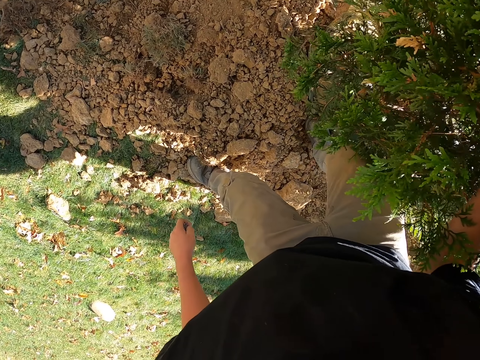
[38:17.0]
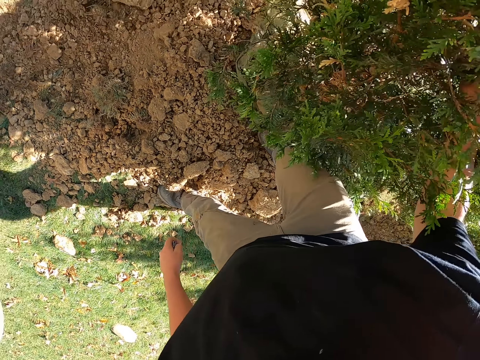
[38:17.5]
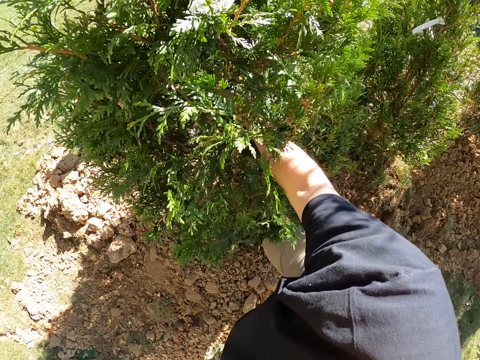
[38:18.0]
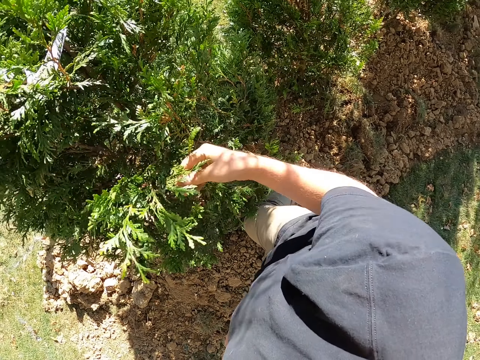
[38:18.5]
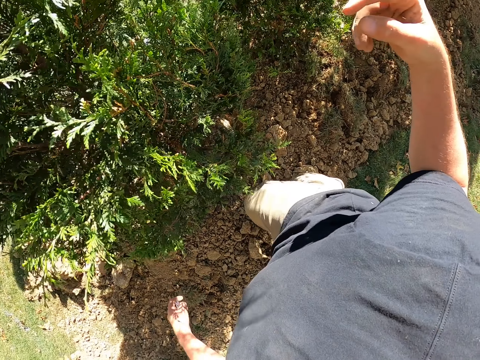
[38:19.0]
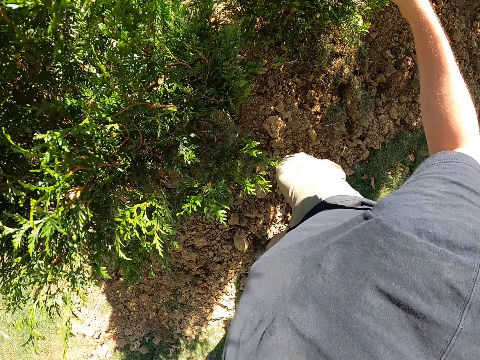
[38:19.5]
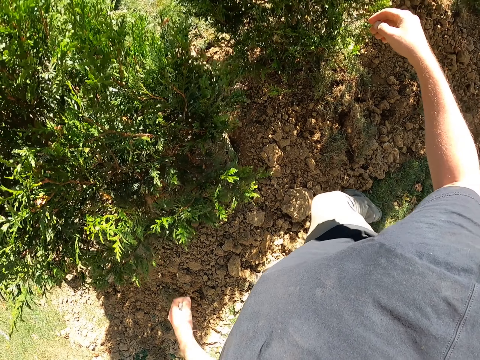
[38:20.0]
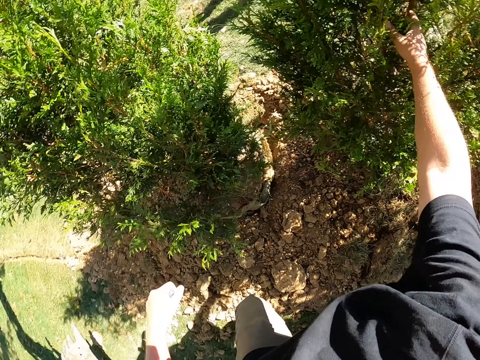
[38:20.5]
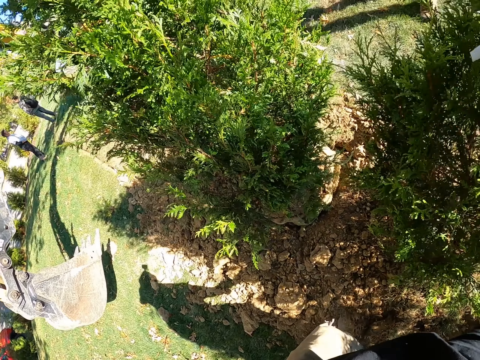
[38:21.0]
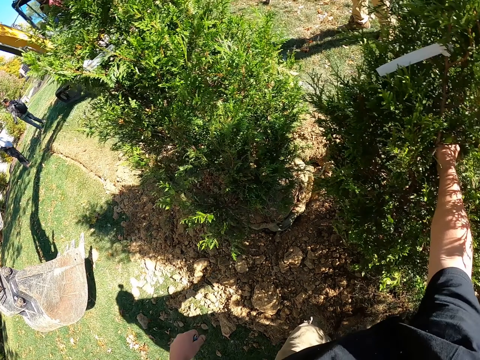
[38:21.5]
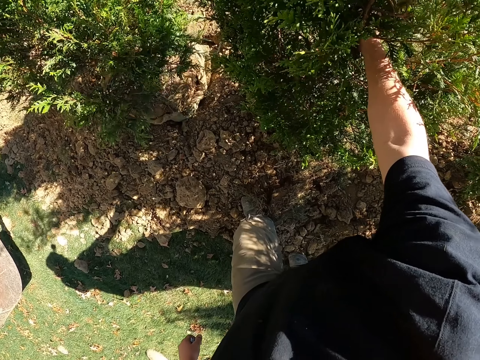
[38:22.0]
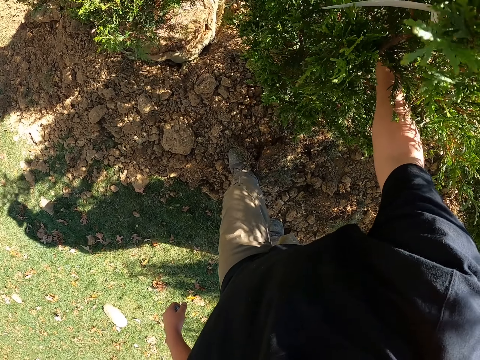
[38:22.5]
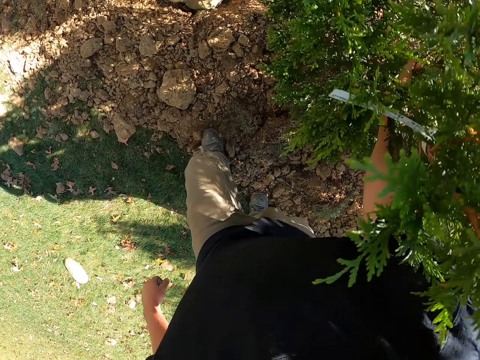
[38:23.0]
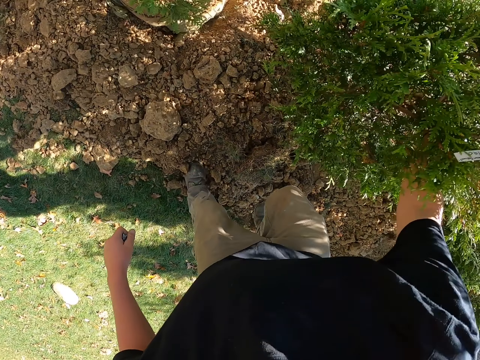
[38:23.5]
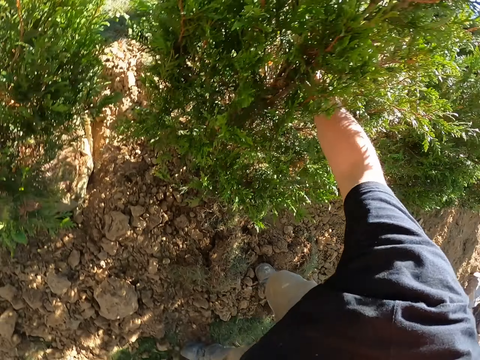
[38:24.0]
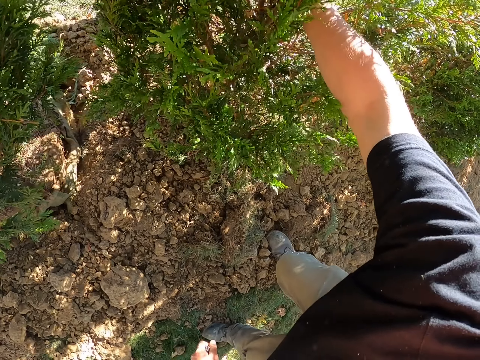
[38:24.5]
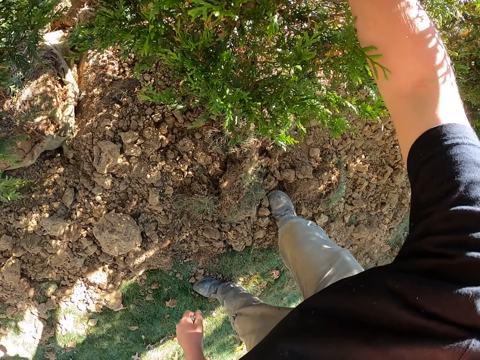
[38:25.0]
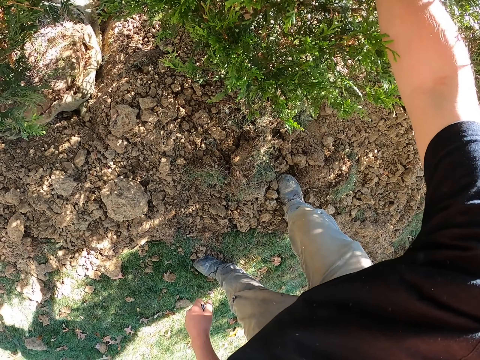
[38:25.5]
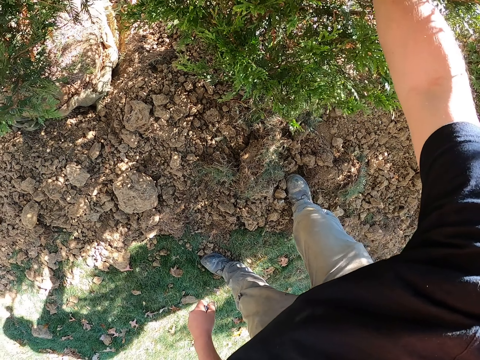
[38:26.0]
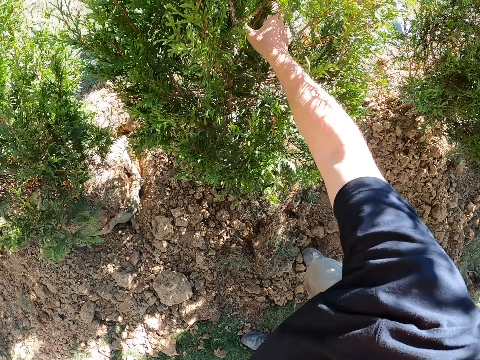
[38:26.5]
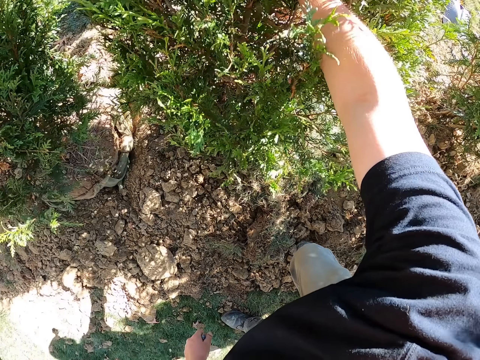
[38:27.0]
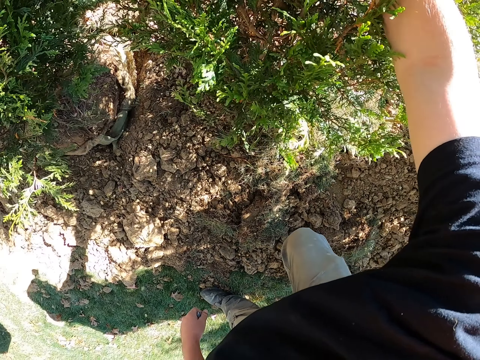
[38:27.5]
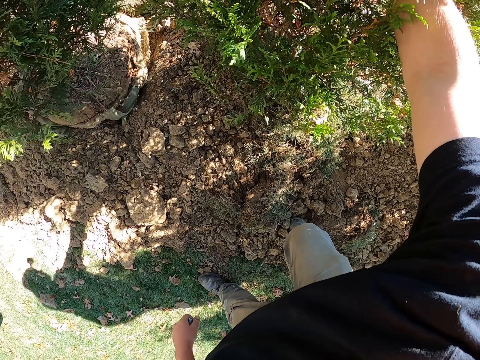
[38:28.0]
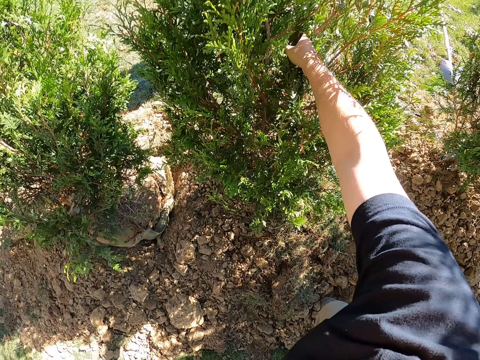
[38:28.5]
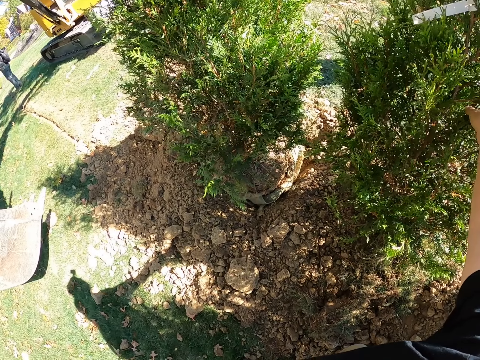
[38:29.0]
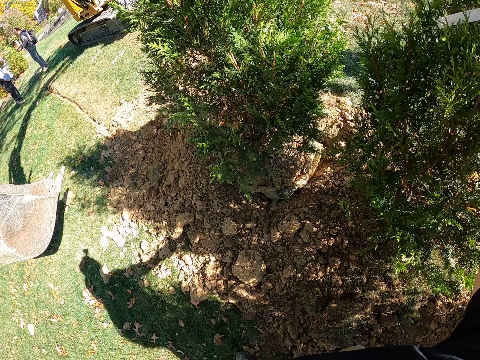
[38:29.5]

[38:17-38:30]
The camera wearer pulls the seedling. They adjust the plant. They hold the seedling.

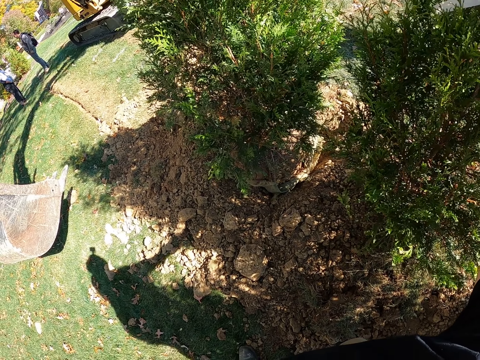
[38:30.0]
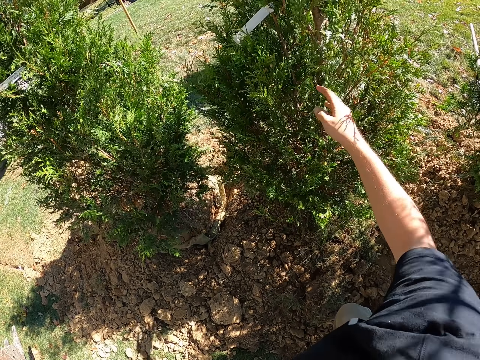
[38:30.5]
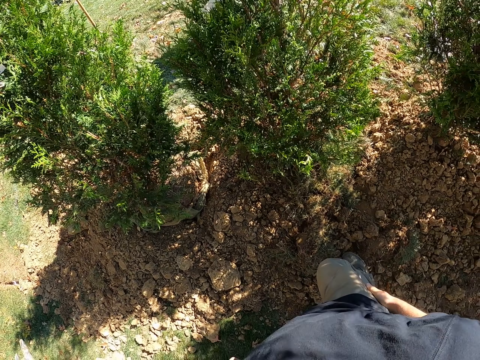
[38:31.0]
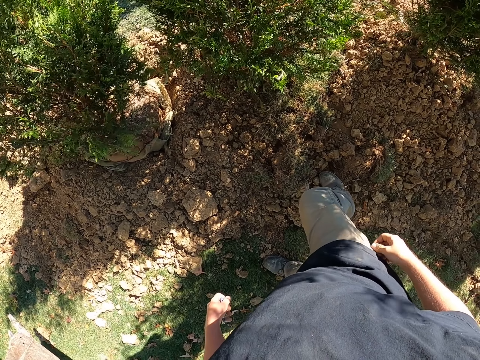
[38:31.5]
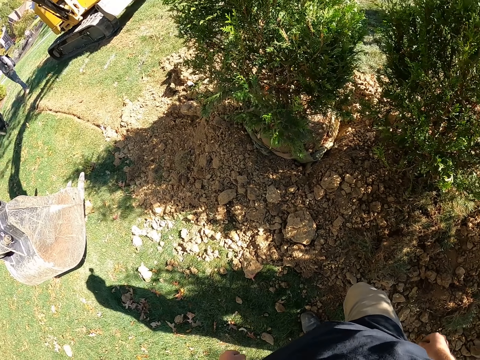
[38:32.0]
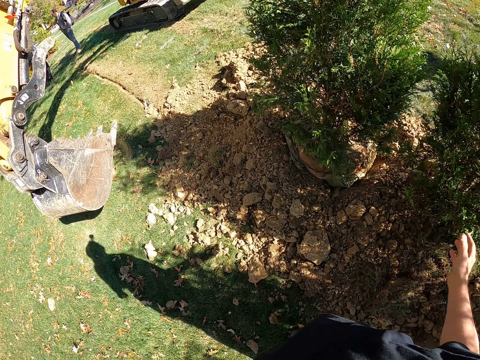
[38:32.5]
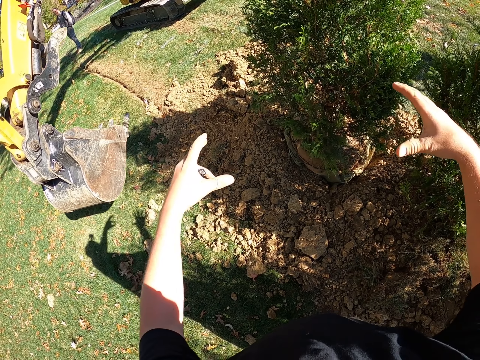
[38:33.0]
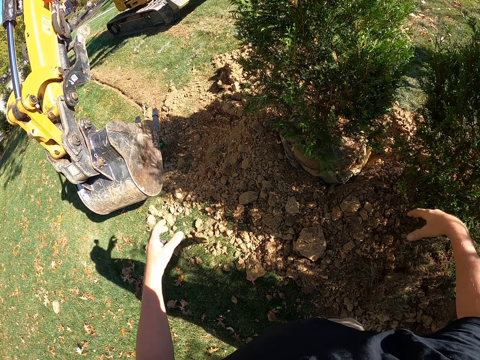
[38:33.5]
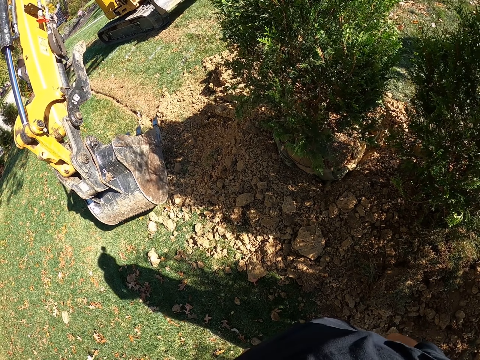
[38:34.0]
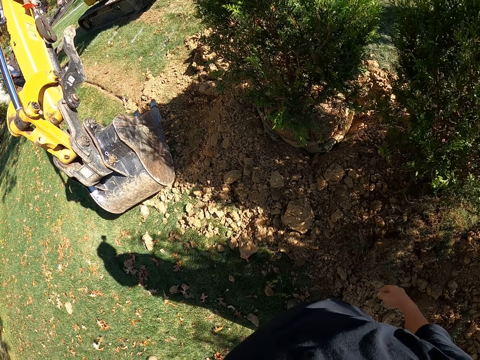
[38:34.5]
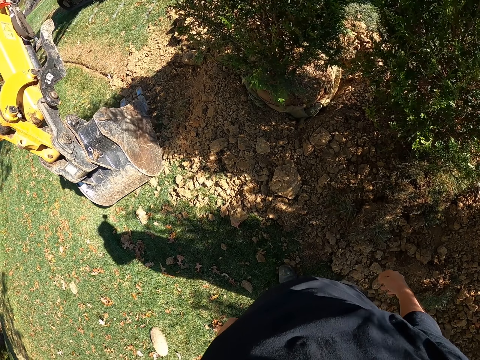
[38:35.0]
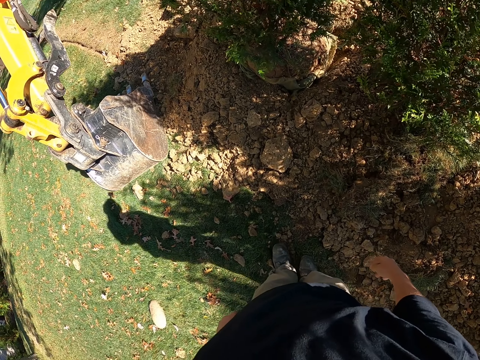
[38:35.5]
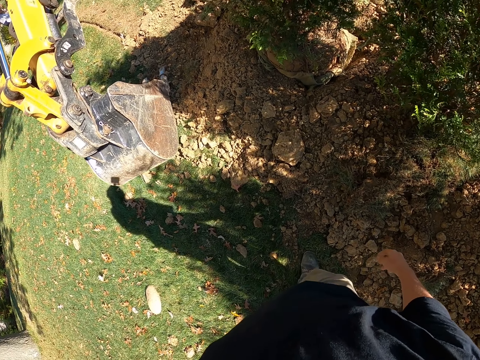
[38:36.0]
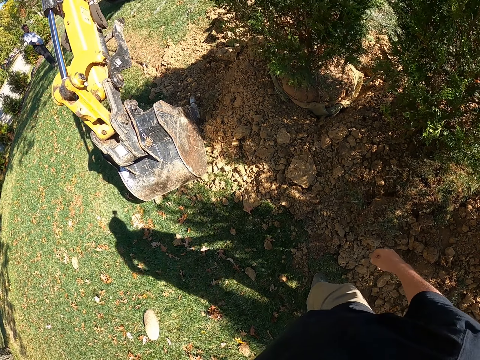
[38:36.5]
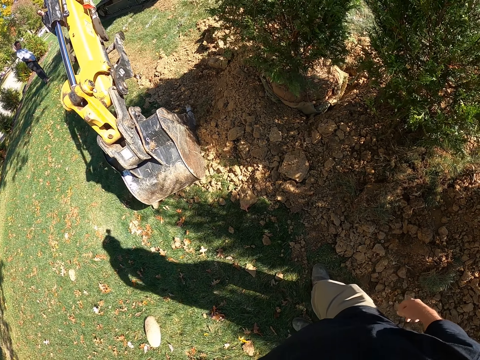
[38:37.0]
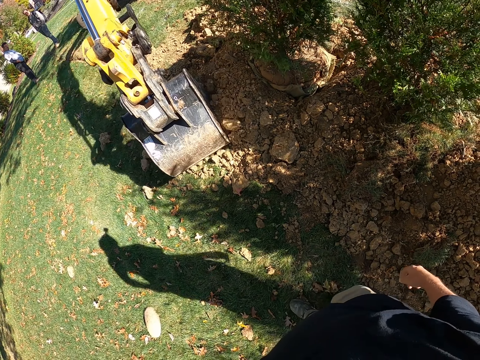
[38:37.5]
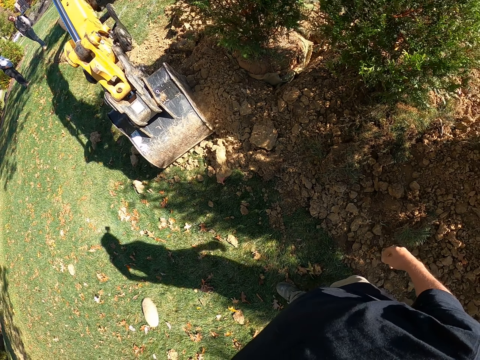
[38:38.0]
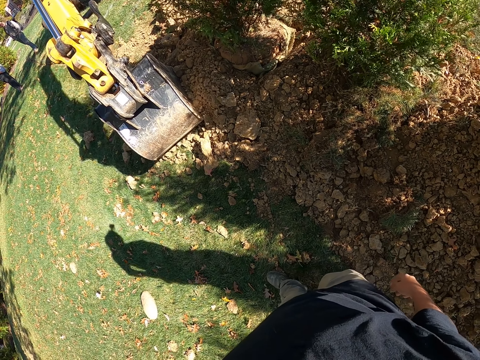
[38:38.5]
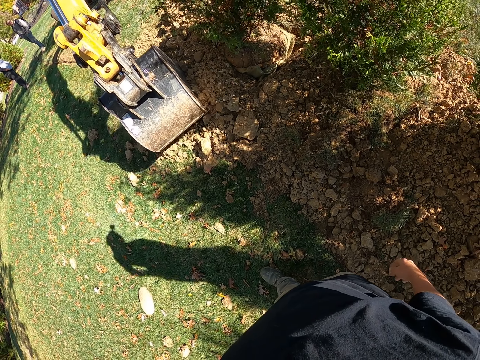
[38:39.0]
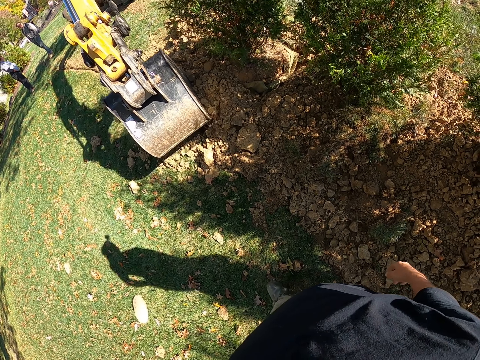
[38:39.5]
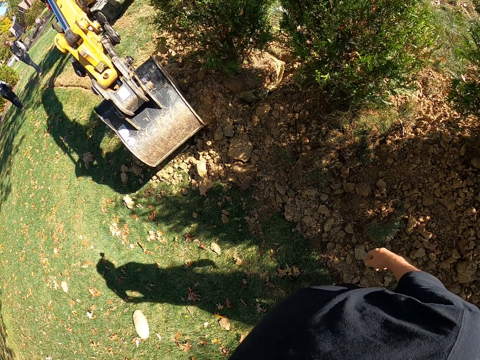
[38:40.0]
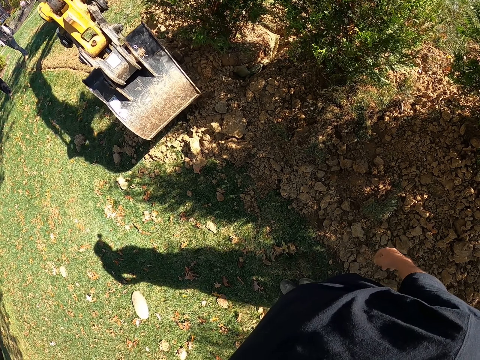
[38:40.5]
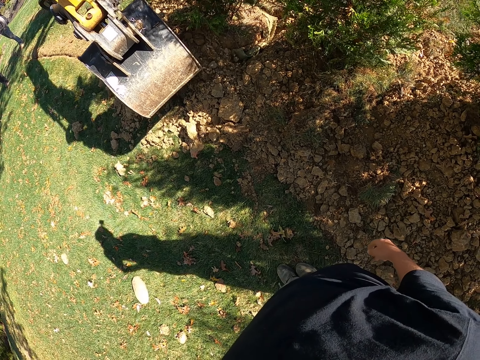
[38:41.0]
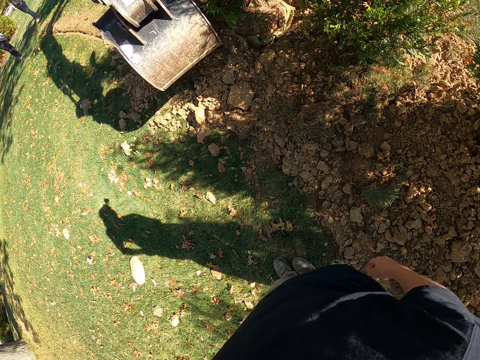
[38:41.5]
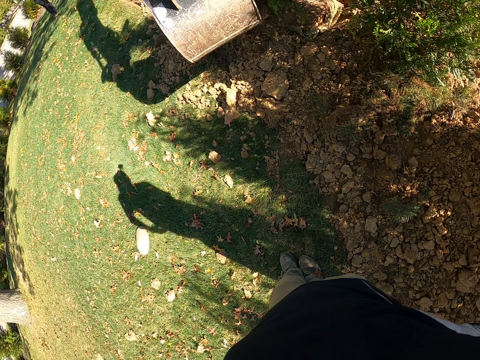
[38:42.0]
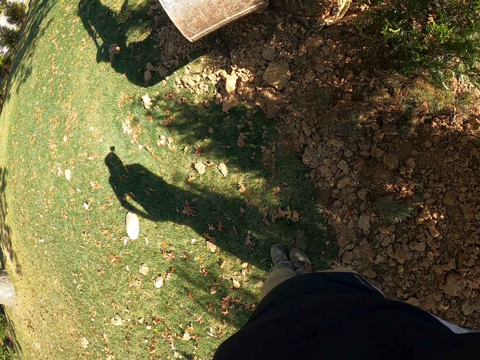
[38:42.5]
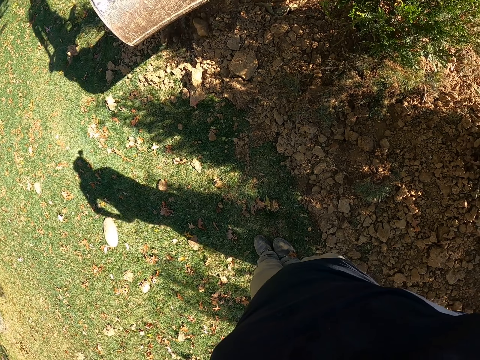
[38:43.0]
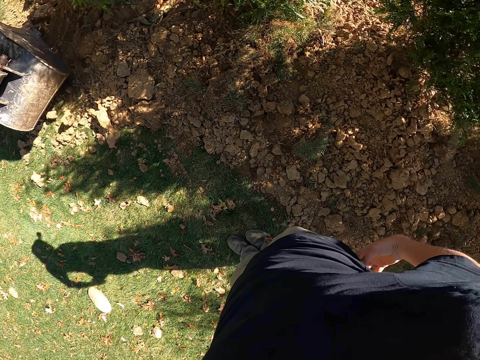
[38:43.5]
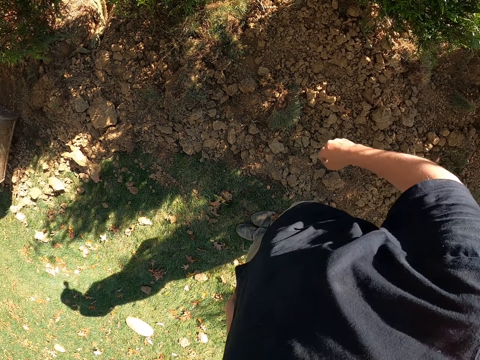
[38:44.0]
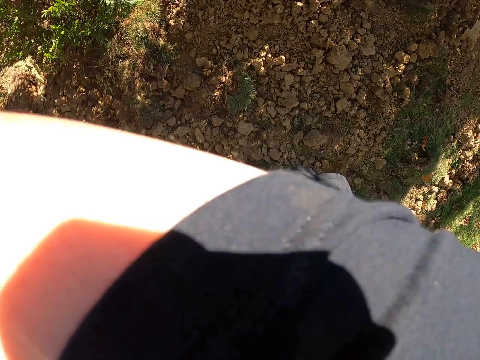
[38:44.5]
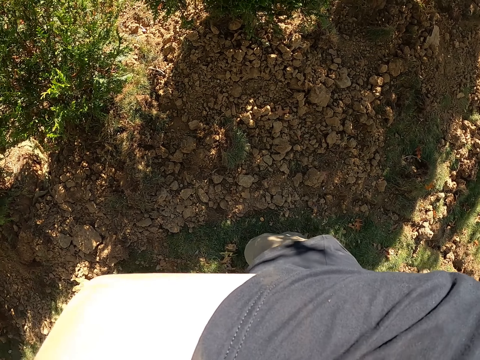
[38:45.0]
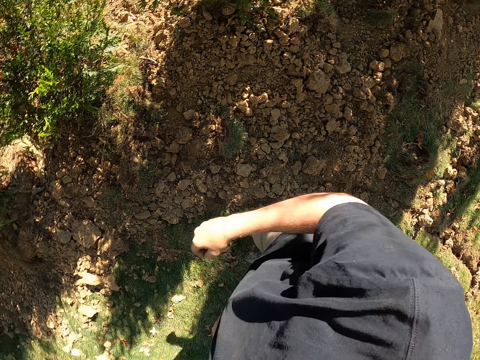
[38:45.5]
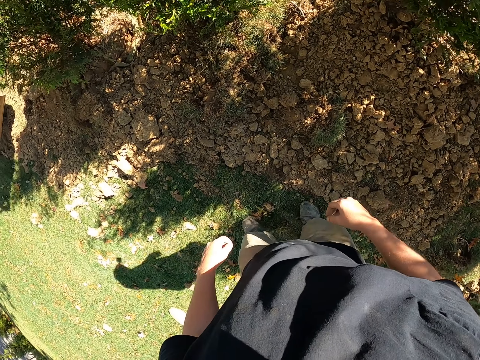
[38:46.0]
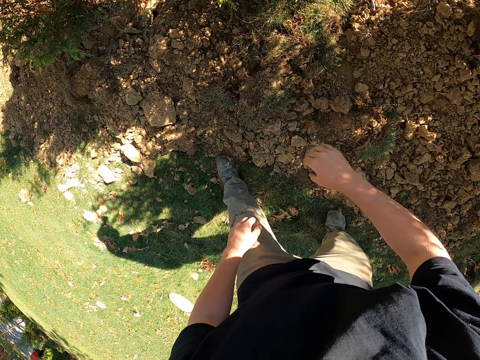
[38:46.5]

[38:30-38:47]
The camera wearer uses both hands to give instructions. They direct the bulldozer. They raise their right hand.
